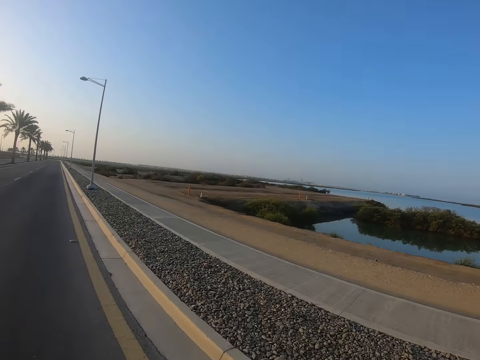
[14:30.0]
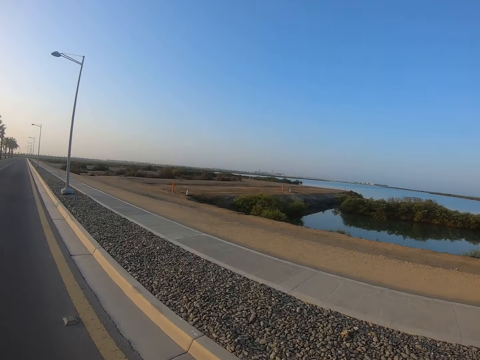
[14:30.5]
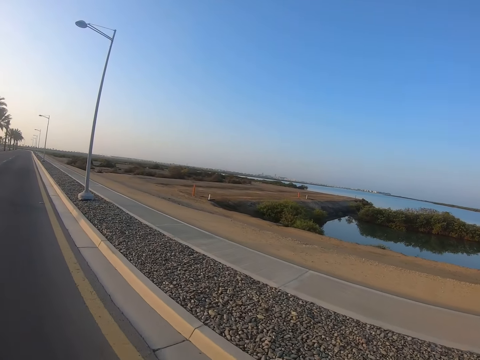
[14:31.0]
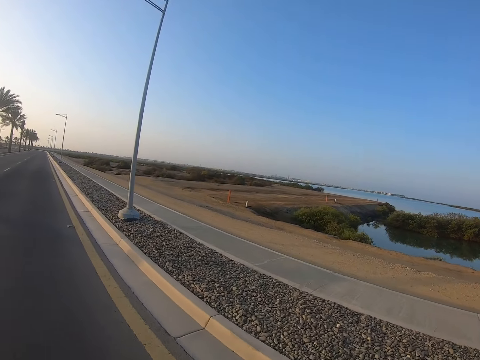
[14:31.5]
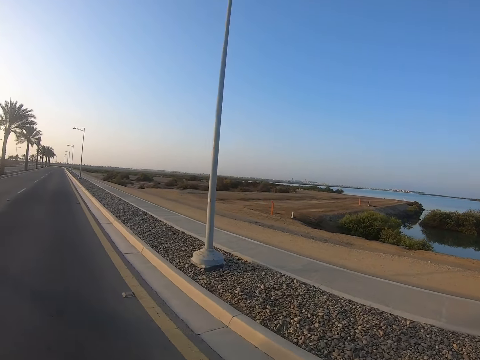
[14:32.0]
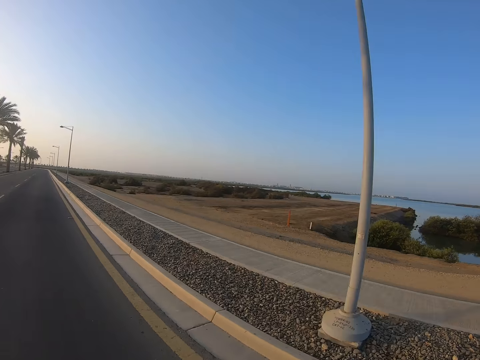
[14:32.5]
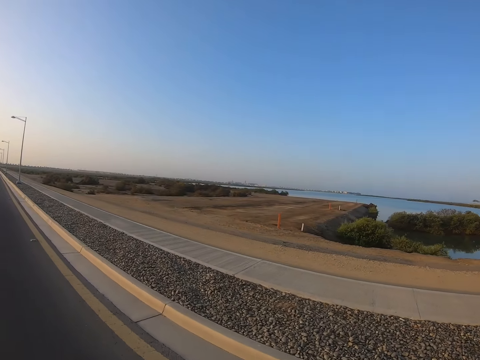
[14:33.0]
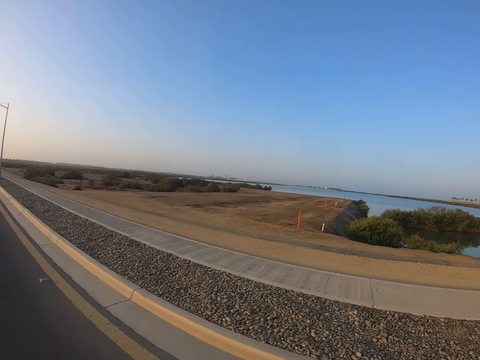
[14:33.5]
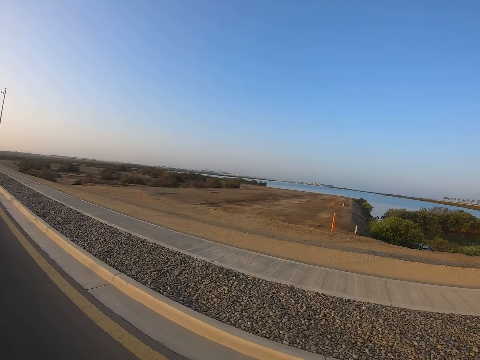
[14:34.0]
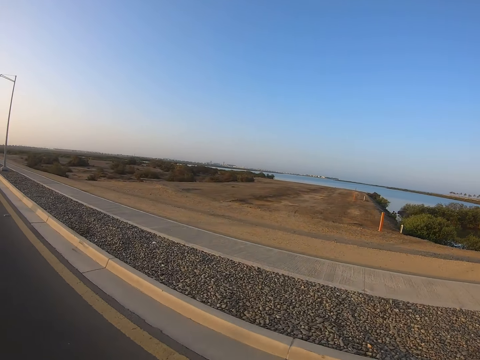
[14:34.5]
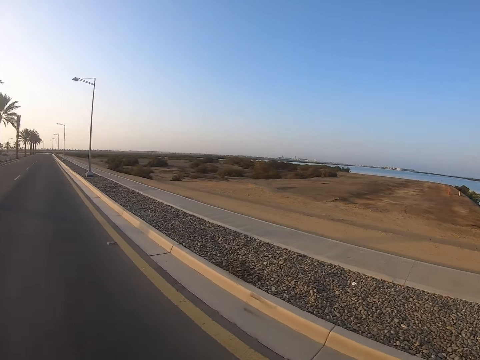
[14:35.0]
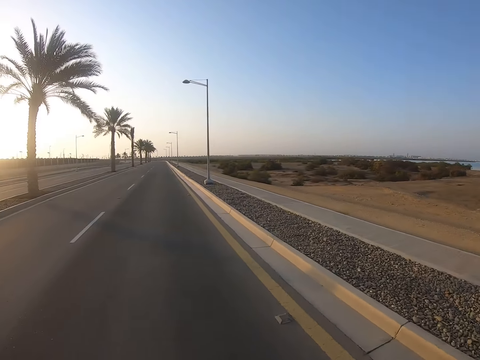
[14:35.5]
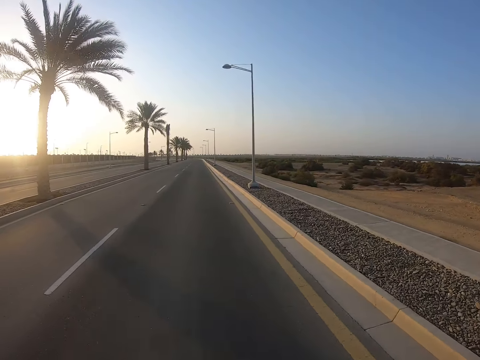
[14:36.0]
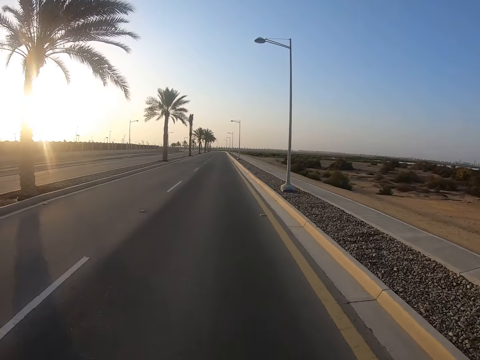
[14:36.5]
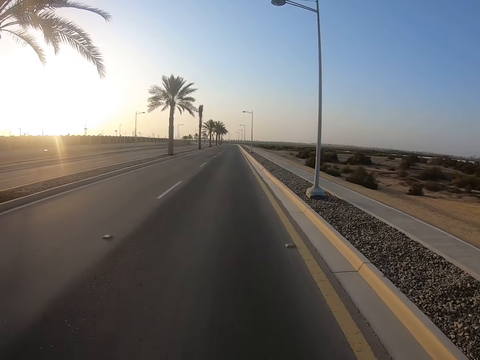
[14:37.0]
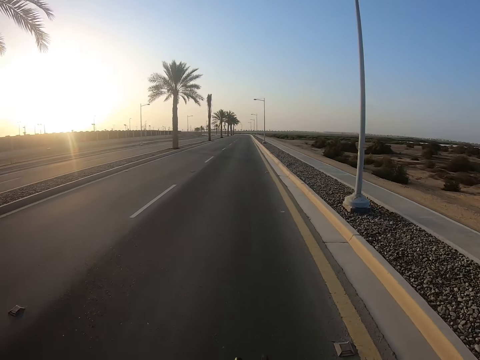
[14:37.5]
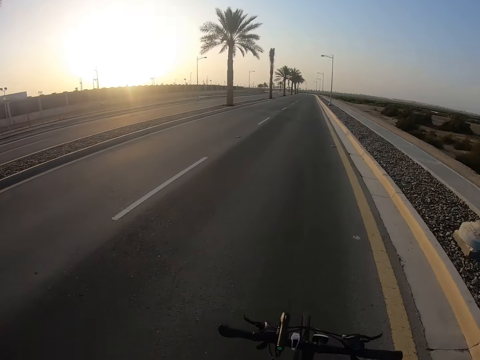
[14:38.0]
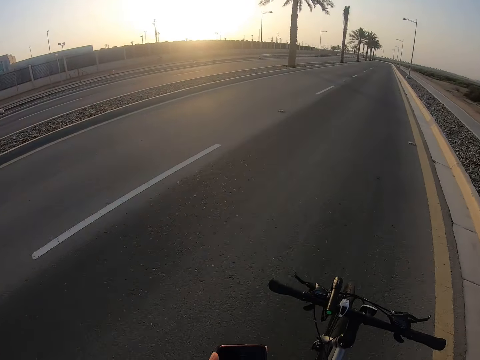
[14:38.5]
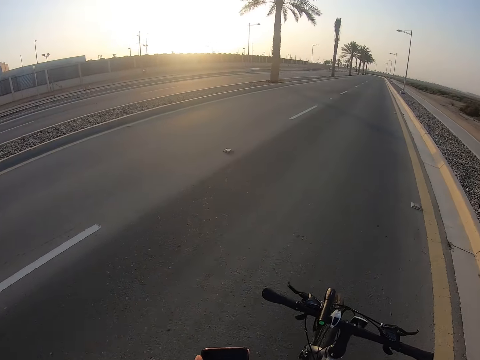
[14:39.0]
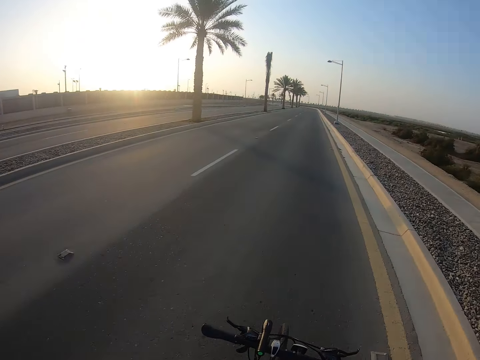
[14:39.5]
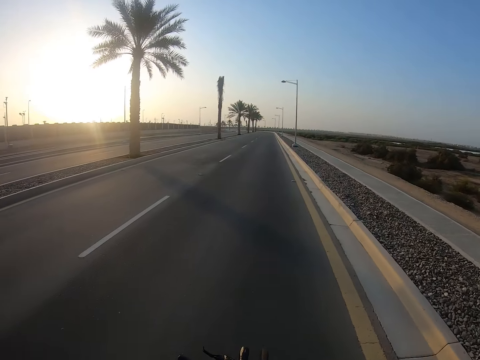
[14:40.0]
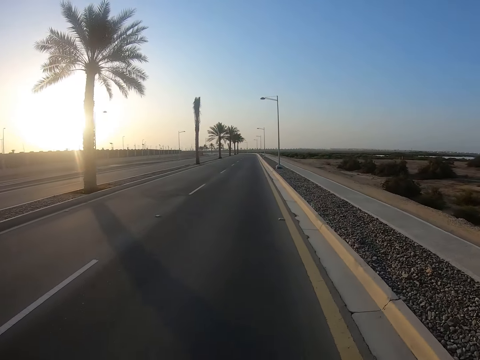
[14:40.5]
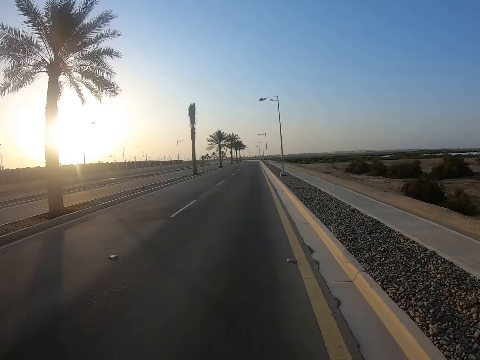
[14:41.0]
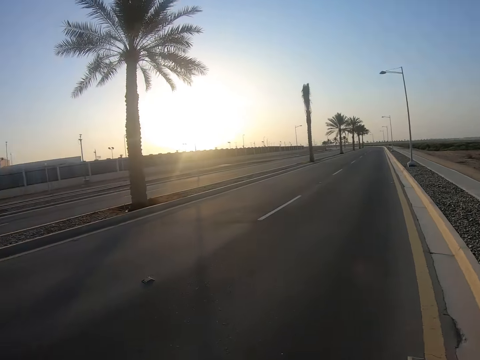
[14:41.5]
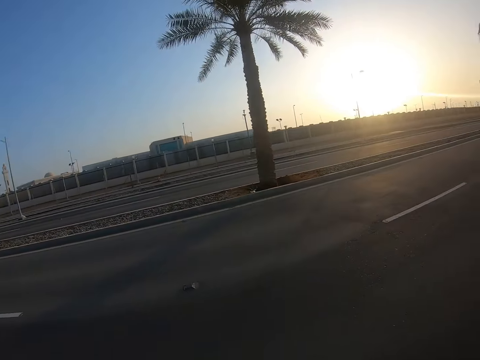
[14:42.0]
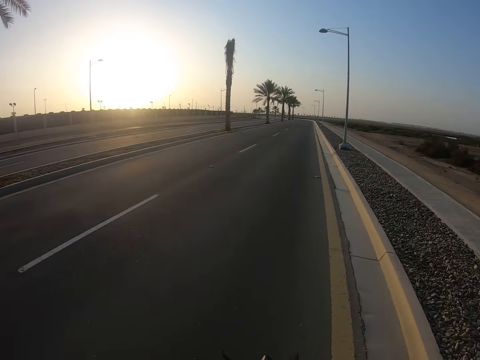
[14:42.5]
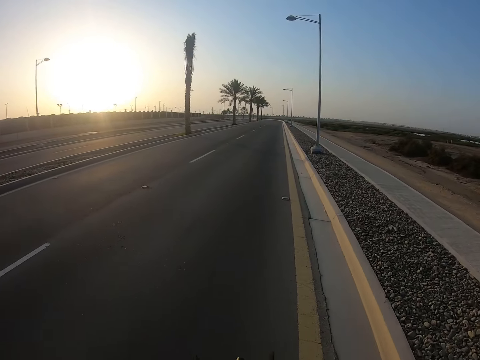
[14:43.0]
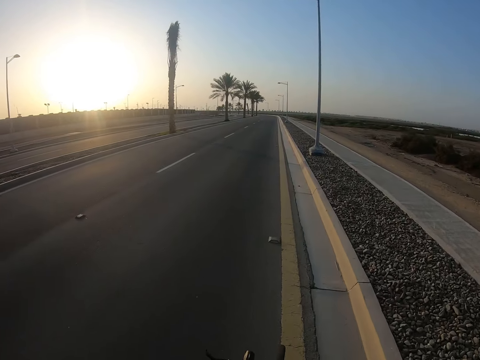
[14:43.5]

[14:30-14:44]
The camera wearer looks at the water. They look at the road. They look at the phone. They look at the road.

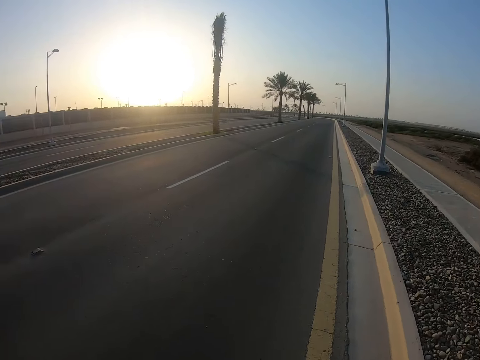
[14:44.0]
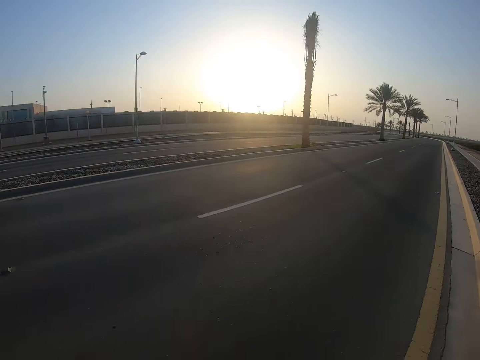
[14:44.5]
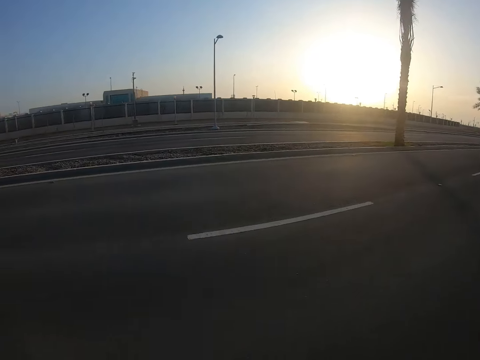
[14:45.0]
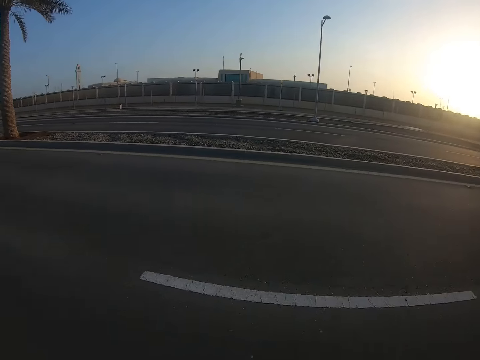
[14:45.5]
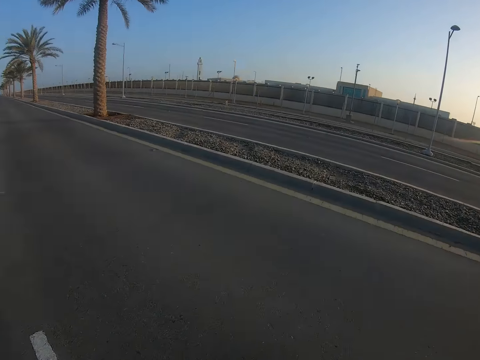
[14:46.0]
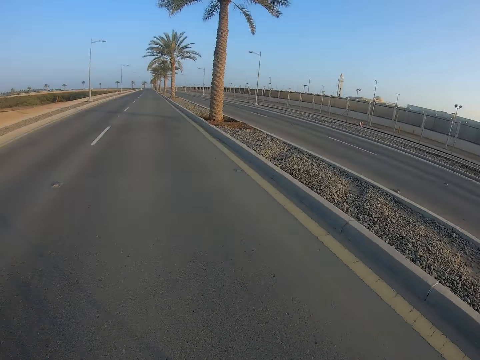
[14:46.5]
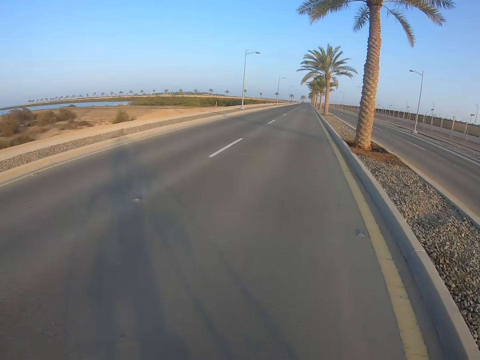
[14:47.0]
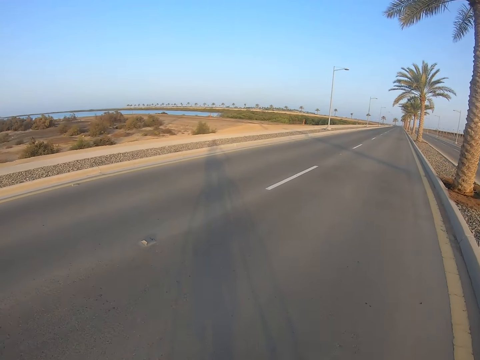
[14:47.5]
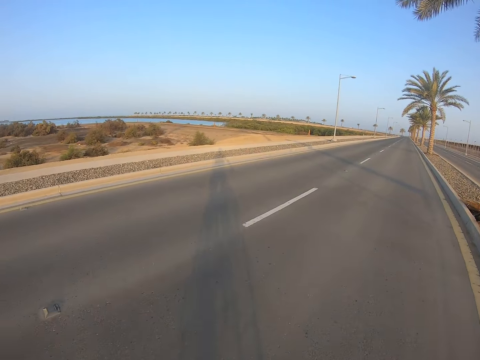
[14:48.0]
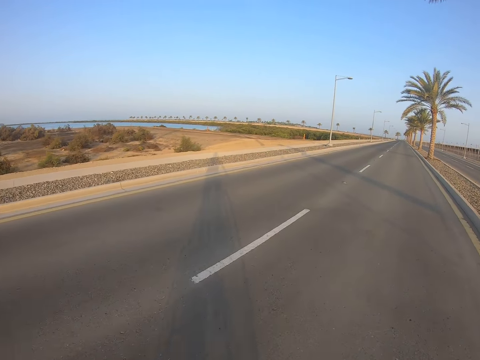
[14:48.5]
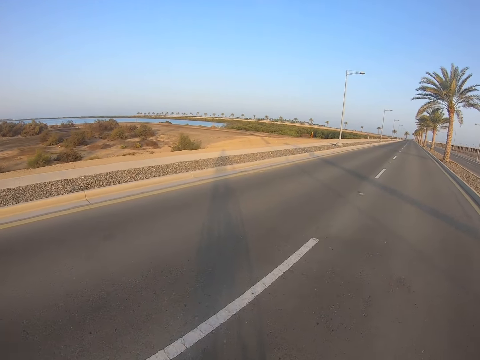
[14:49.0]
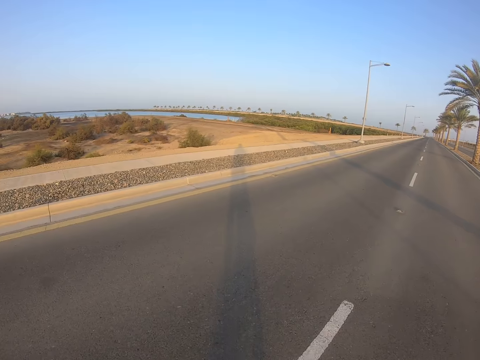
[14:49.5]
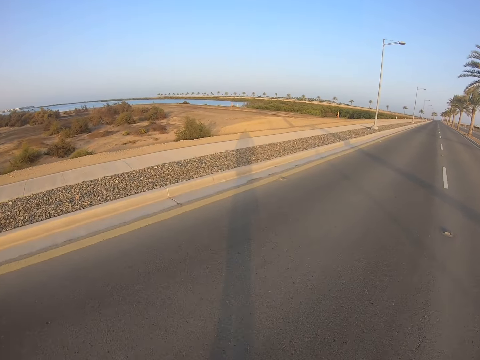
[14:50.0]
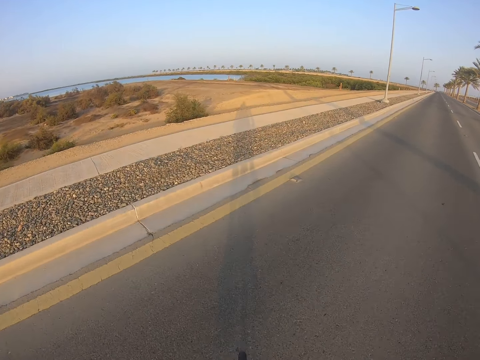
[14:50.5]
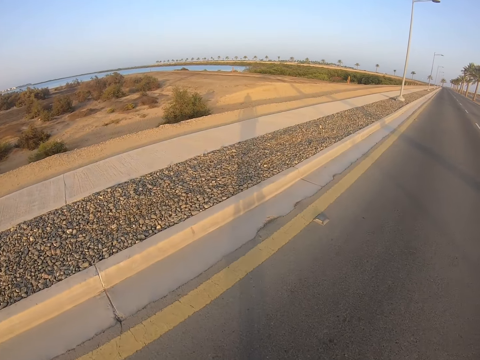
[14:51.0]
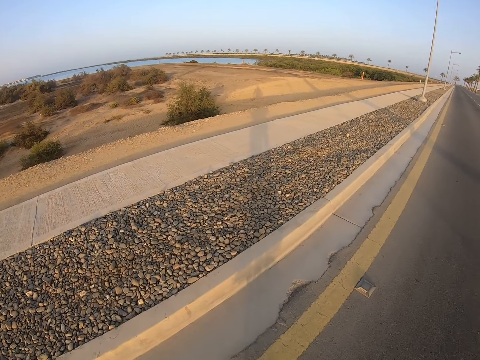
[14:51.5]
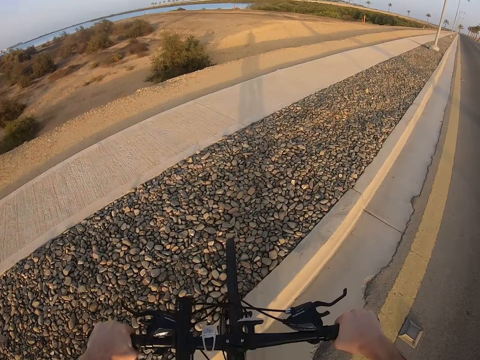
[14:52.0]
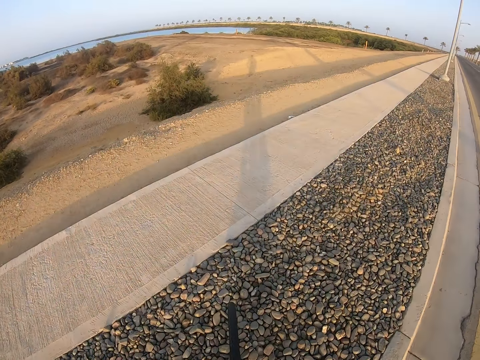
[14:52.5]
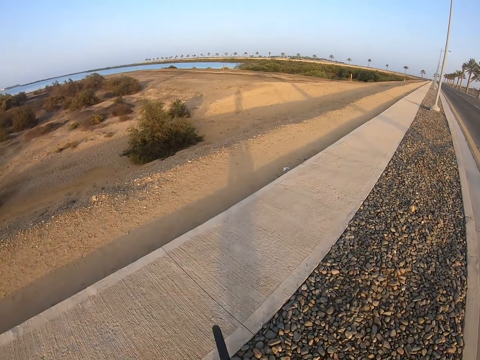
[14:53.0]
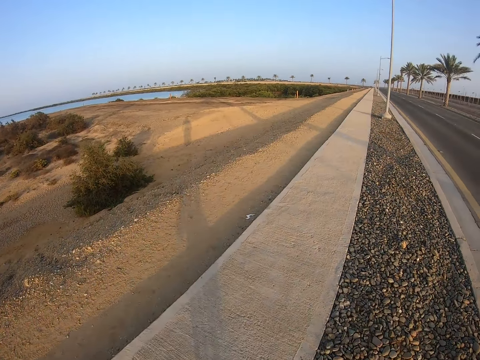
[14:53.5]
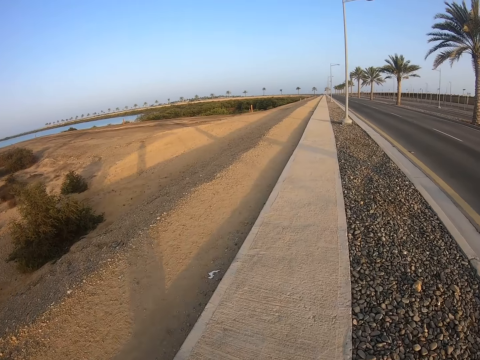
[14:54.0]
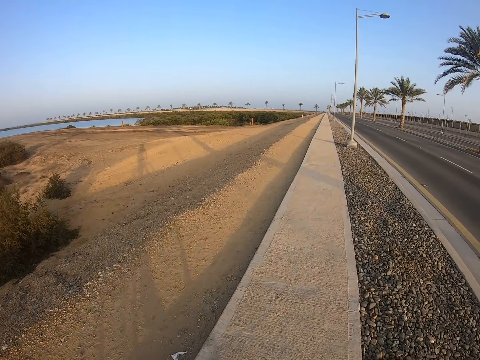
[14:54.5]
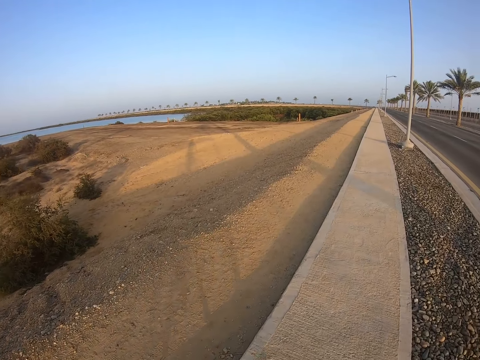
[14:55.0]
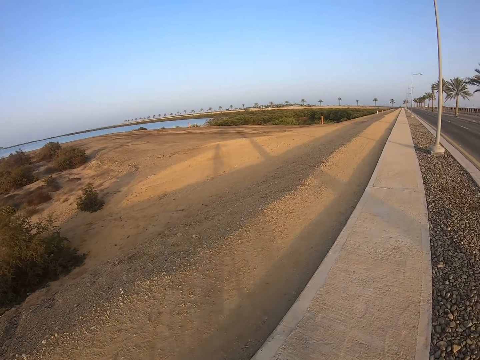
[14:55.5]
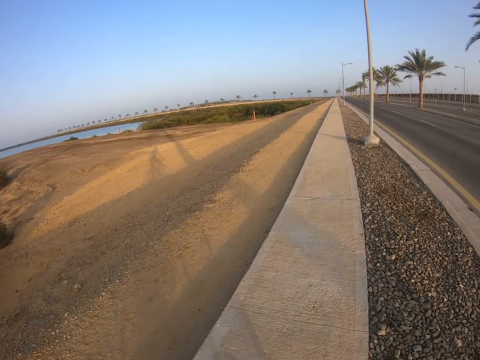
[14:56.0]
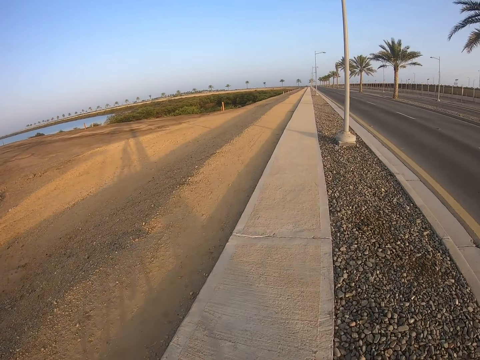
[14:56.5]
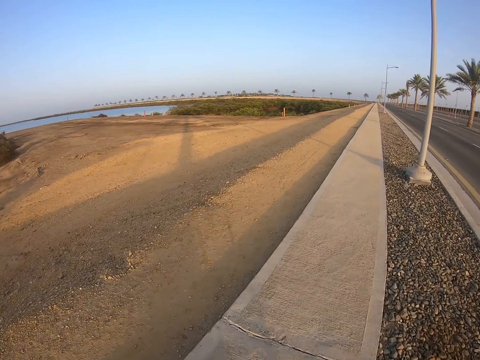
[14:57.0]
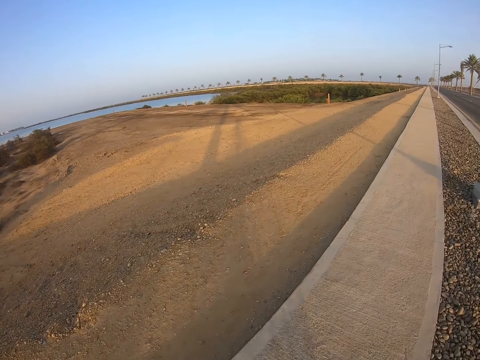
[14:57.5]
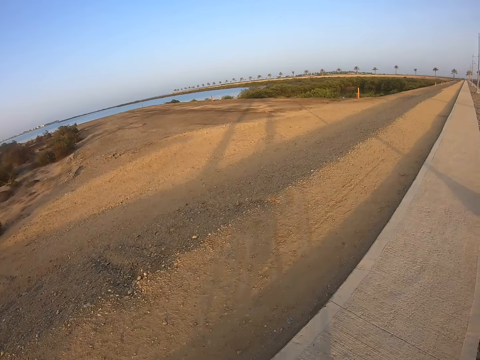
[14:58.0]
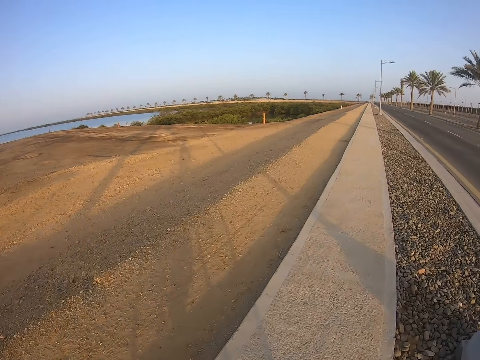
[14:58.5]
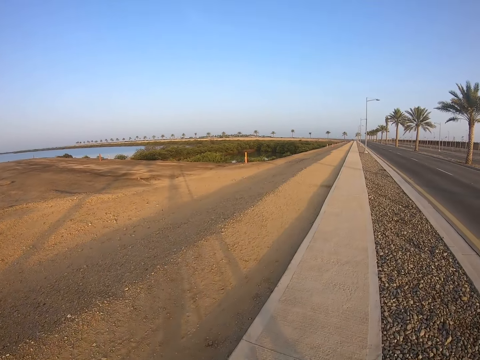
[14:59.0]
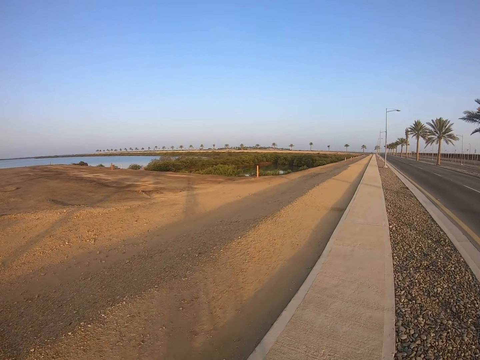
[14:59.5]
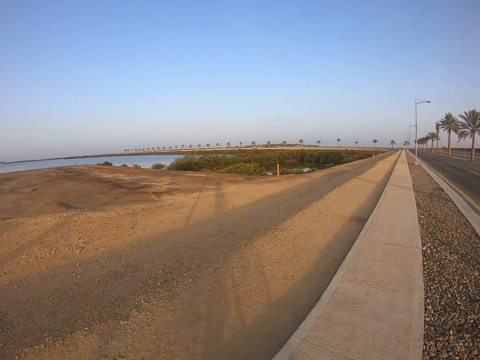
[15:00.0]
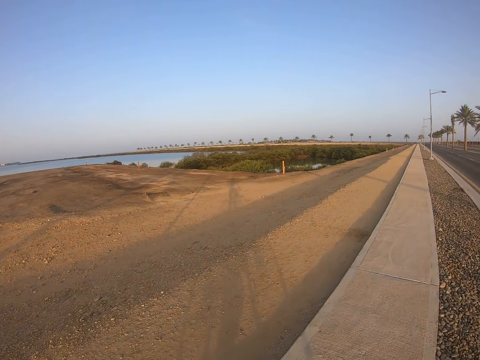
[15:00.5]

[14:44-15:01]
The camera wearer looks around the road. They make a U-turn on the road. They ride their bike on the pavement.
